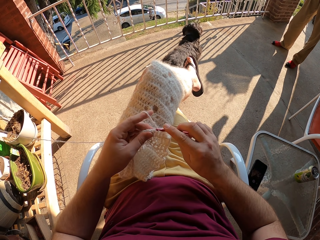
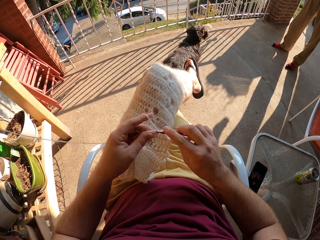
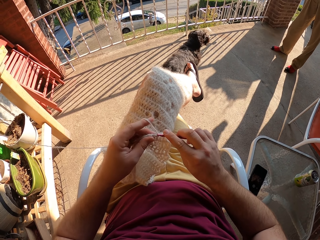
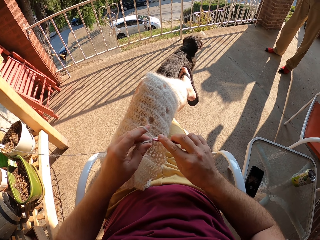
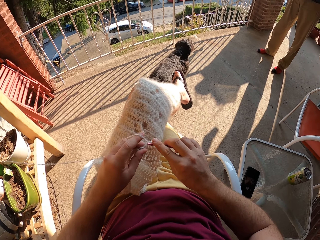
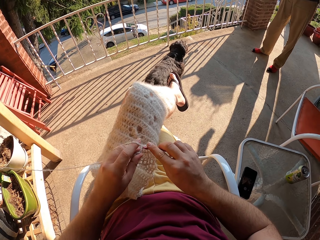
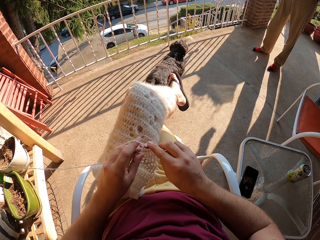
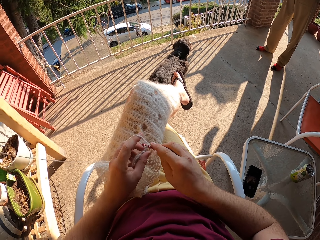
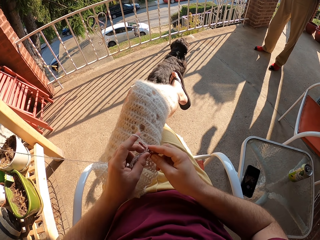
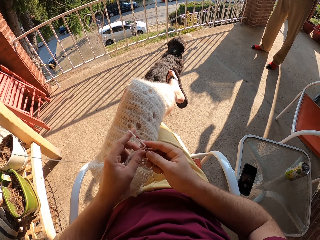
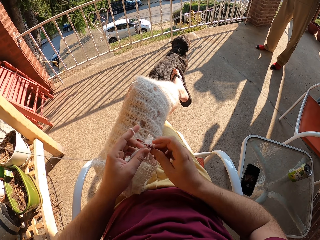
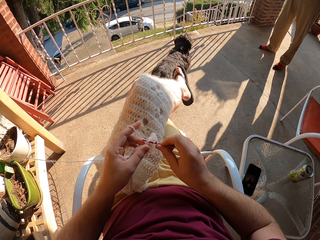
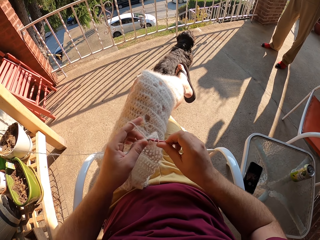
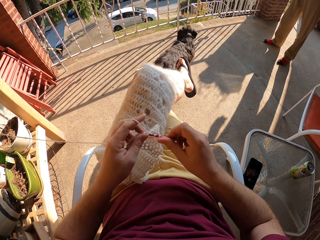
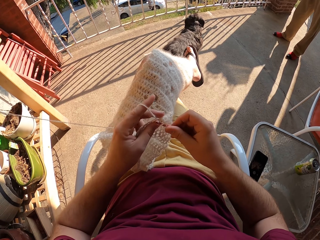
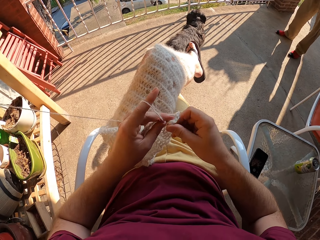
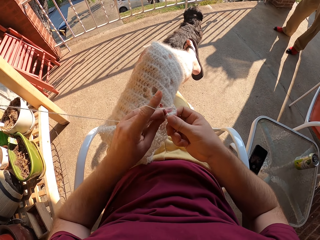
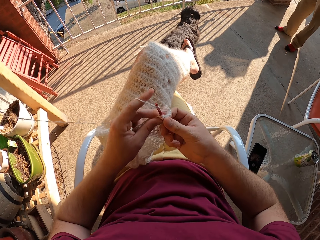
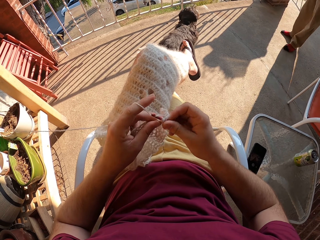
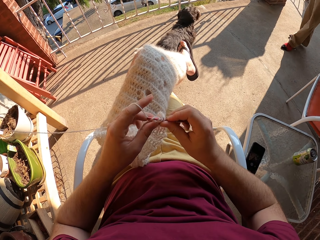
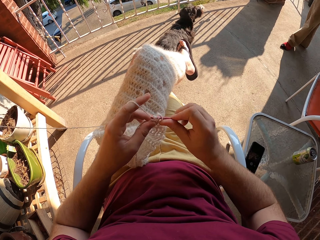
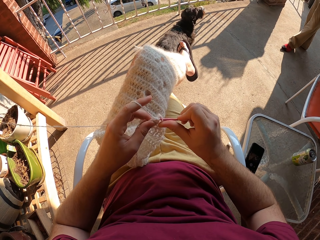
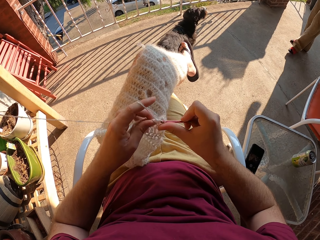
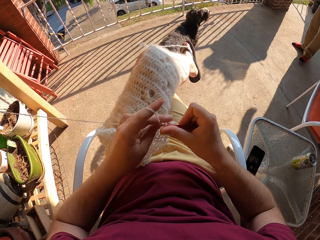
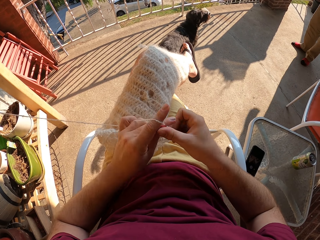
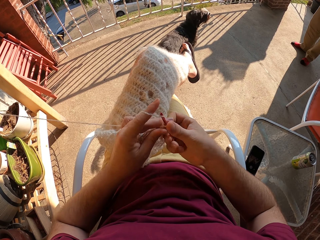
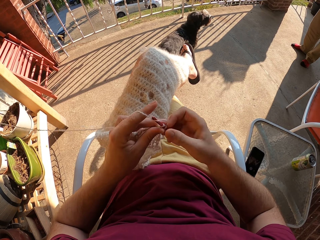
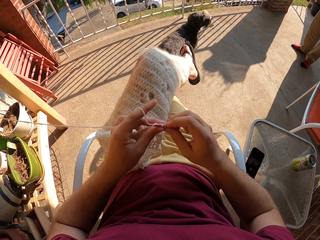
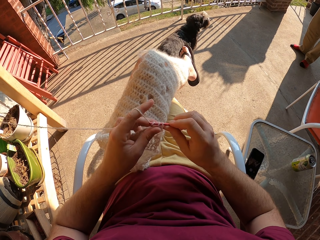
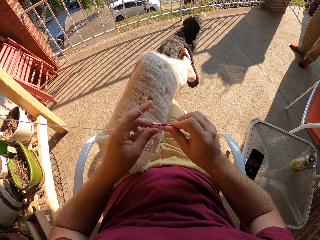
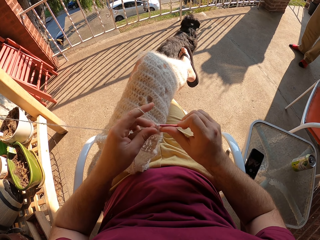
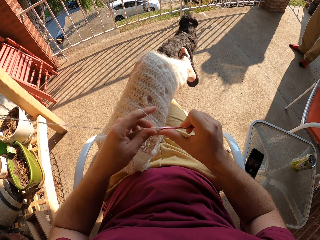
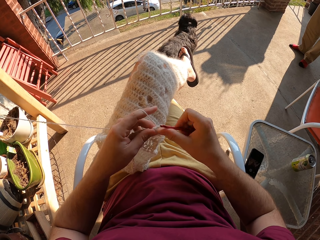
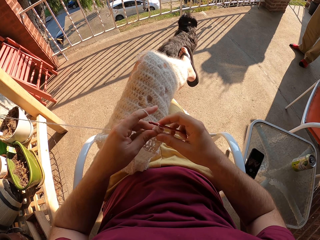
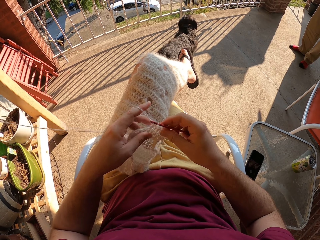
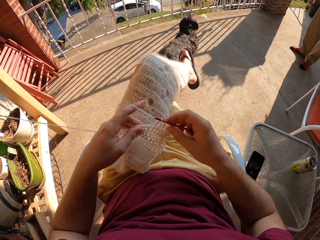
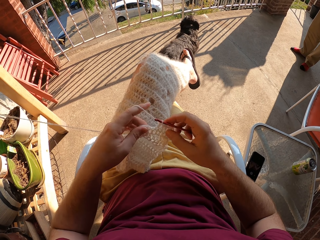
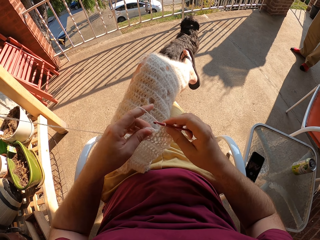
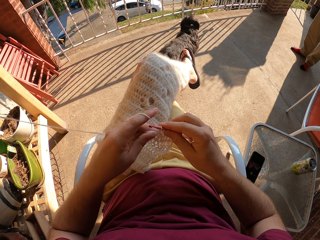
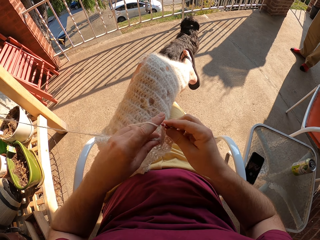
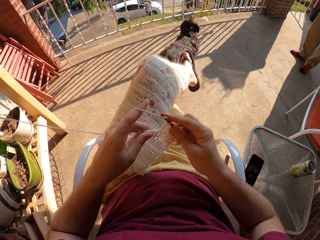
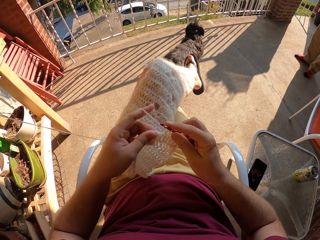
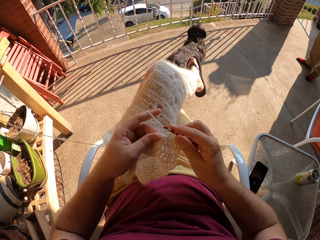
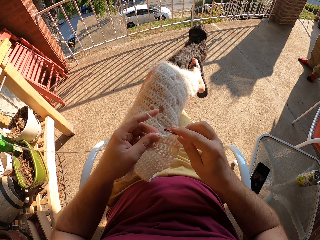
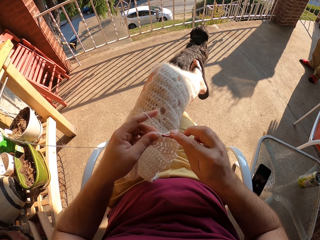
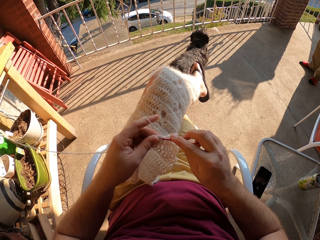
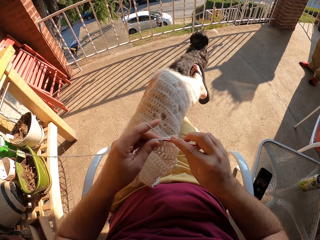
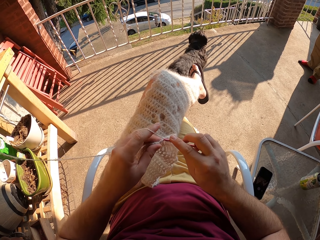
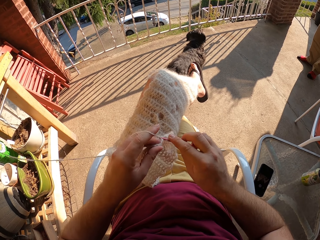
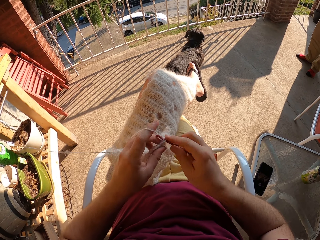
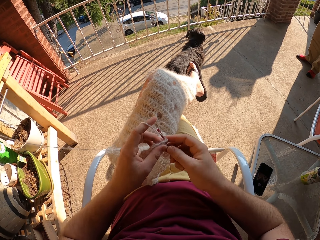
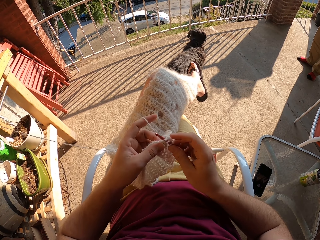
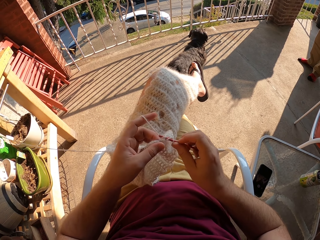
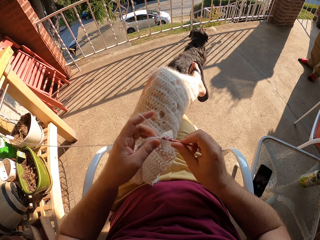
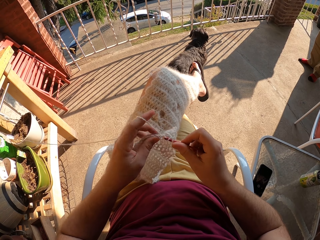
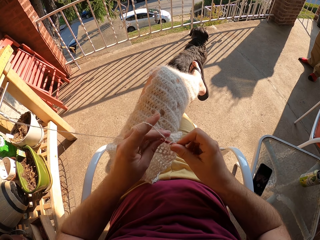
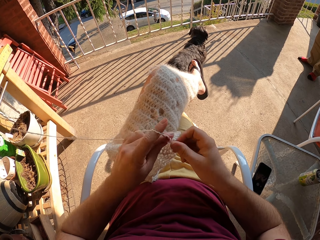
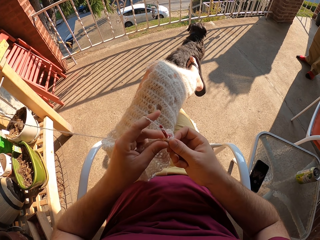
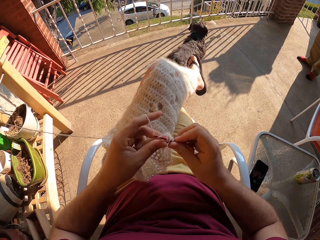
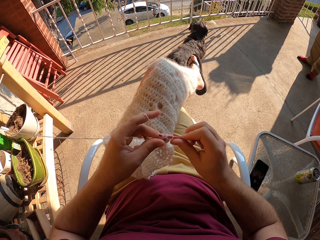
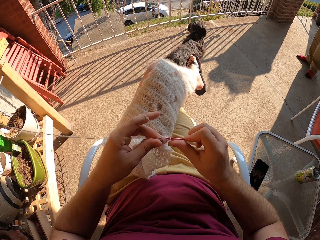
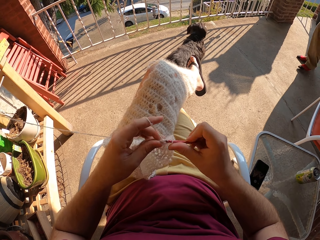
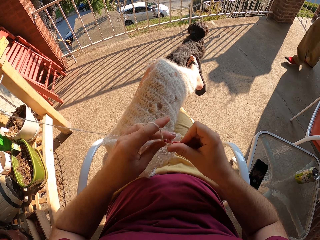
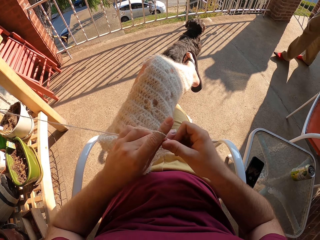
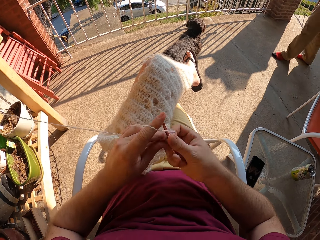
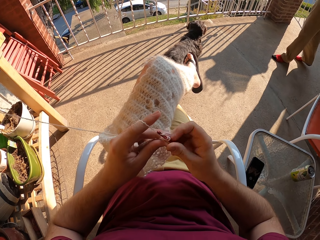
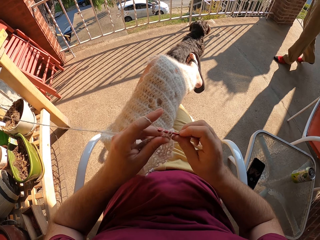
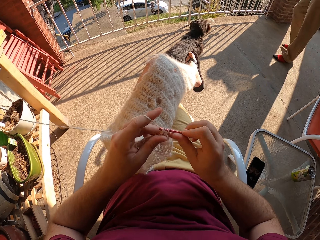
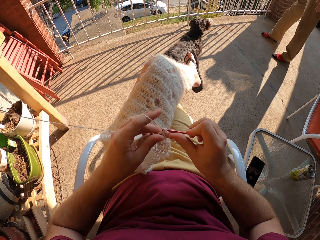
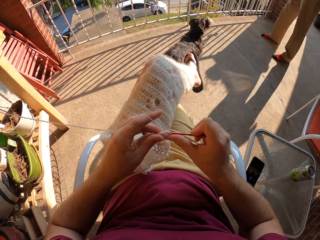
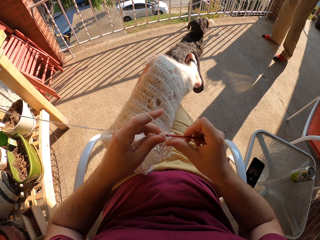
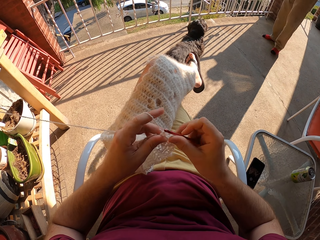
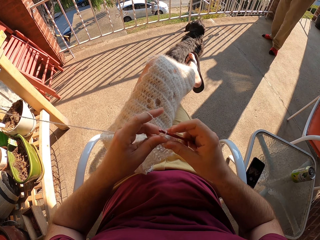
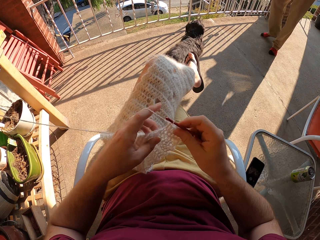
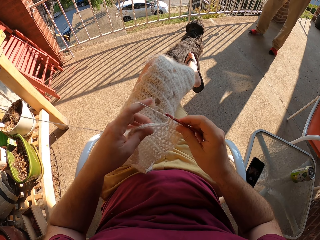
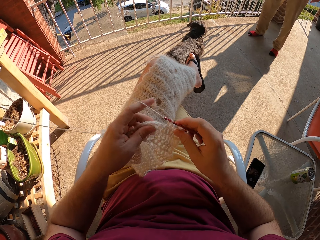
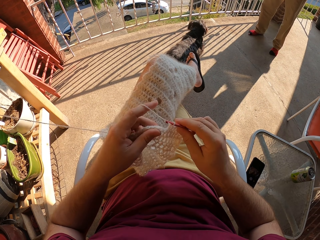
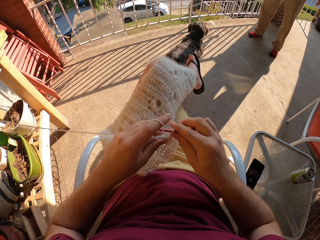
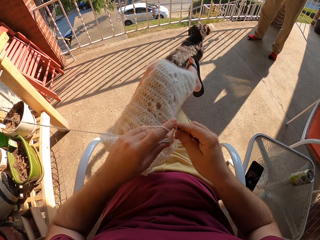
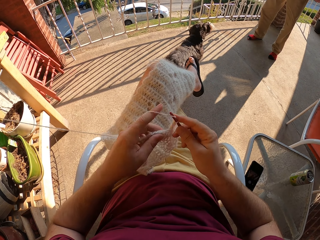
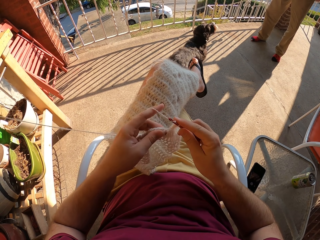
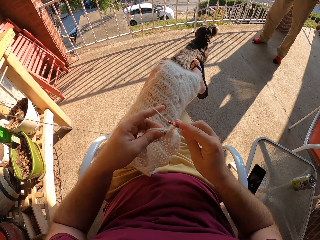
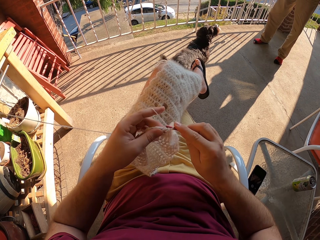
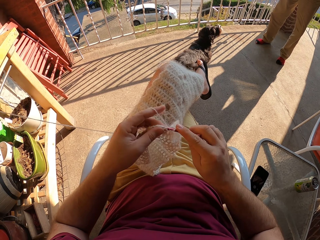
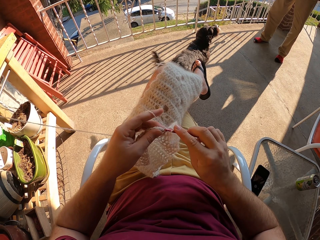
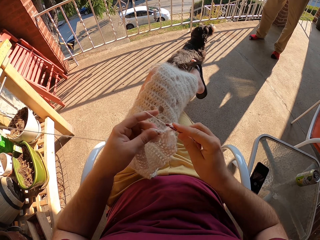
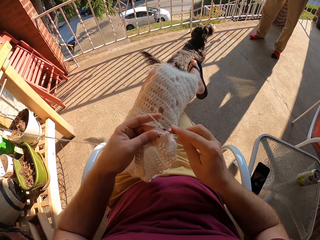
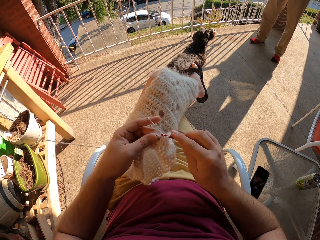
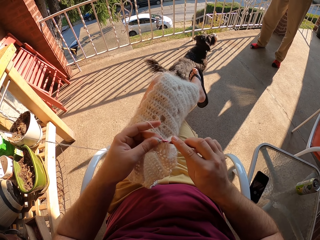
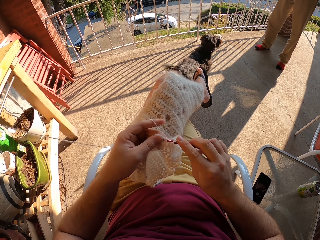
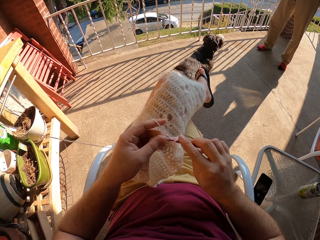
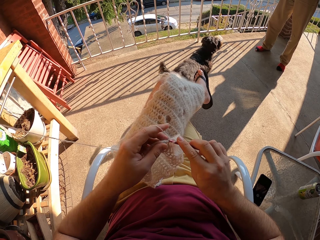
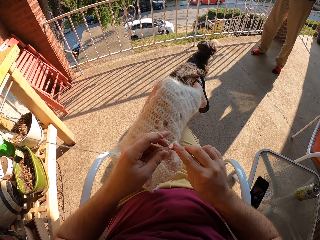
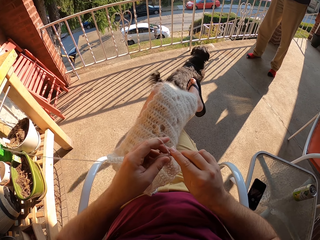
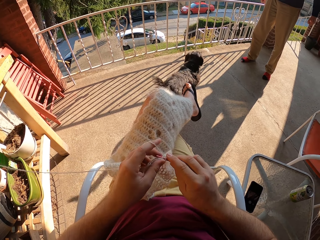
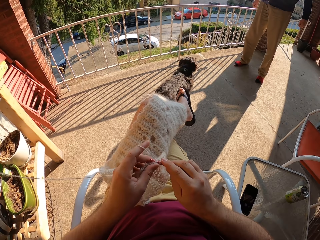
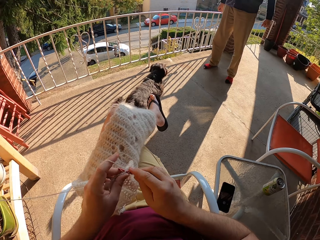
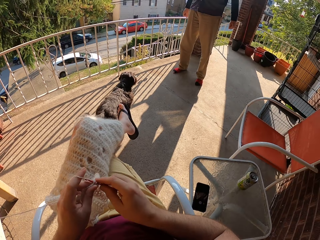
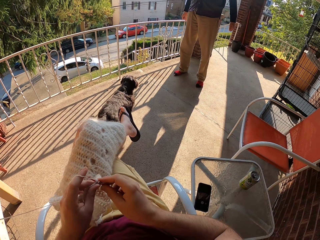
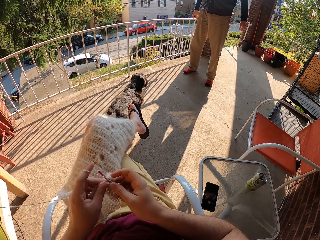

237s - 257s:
A person walks in the compound. The camera wearer knits. The person stands in the compound.
